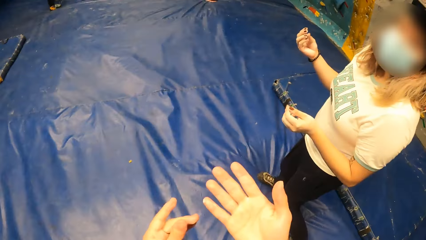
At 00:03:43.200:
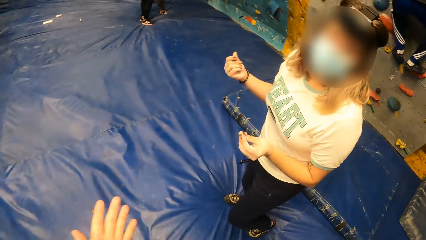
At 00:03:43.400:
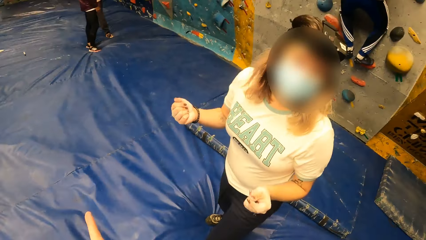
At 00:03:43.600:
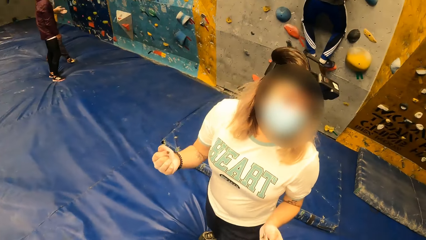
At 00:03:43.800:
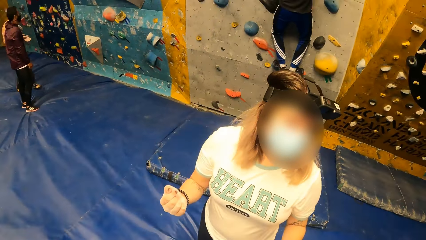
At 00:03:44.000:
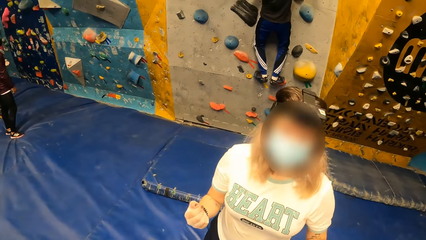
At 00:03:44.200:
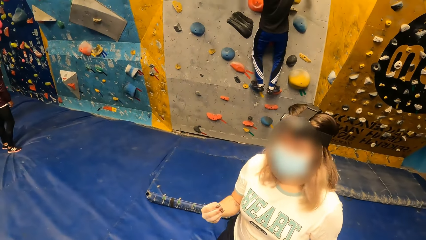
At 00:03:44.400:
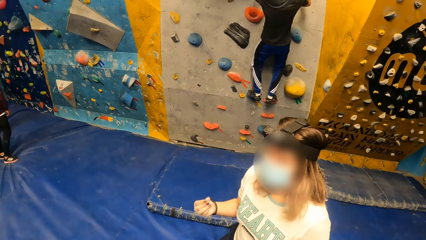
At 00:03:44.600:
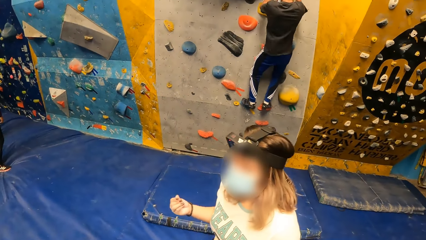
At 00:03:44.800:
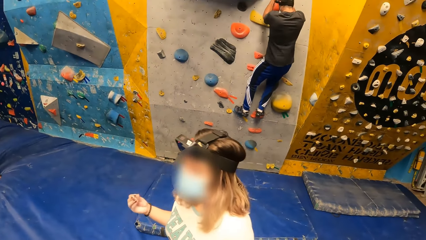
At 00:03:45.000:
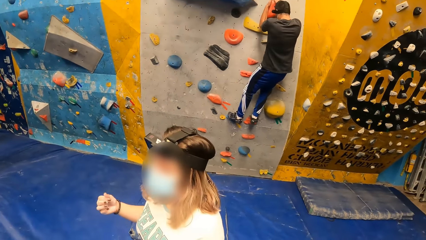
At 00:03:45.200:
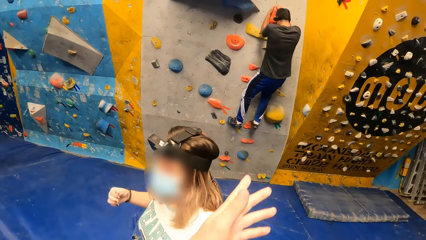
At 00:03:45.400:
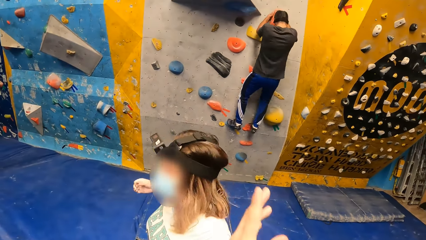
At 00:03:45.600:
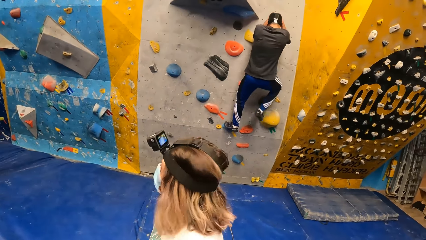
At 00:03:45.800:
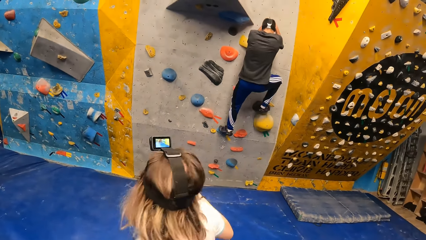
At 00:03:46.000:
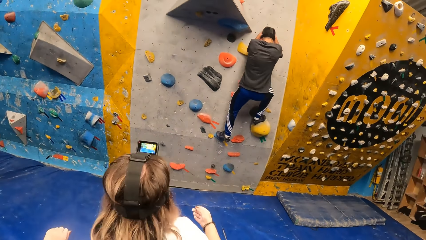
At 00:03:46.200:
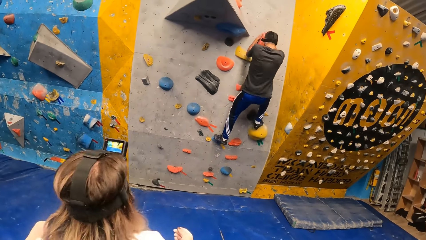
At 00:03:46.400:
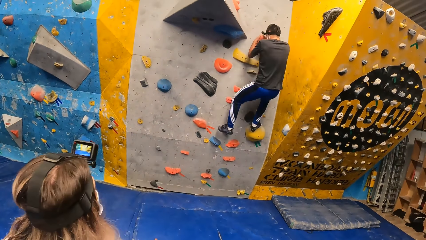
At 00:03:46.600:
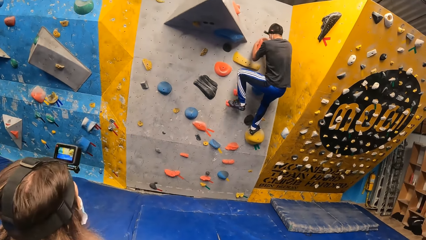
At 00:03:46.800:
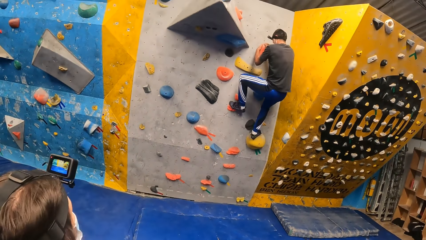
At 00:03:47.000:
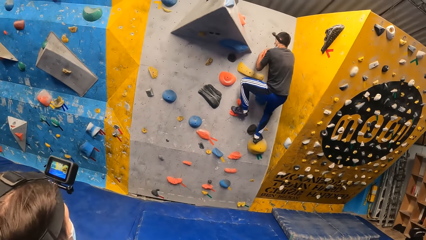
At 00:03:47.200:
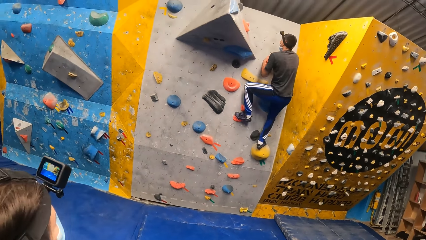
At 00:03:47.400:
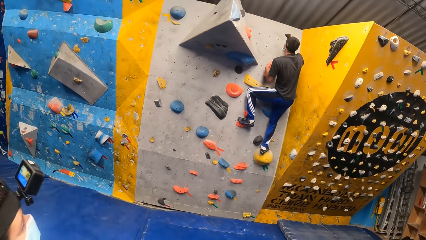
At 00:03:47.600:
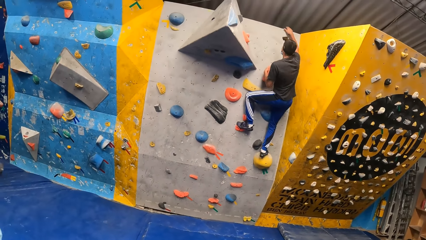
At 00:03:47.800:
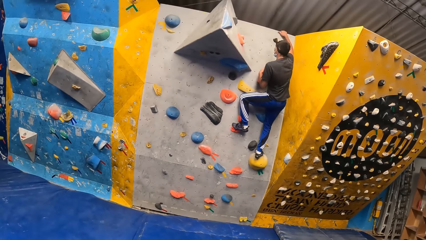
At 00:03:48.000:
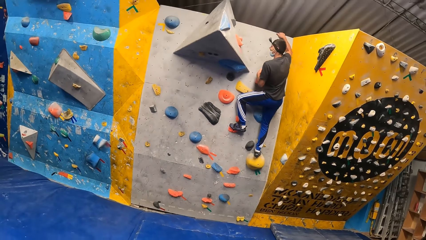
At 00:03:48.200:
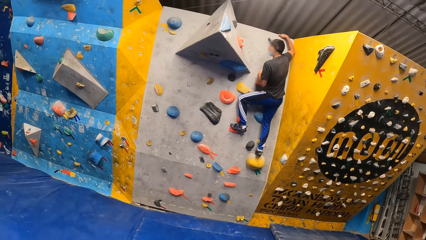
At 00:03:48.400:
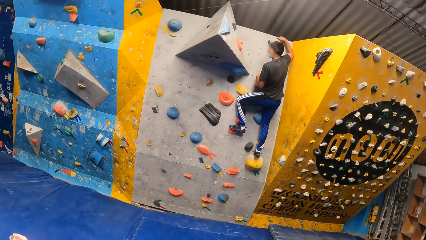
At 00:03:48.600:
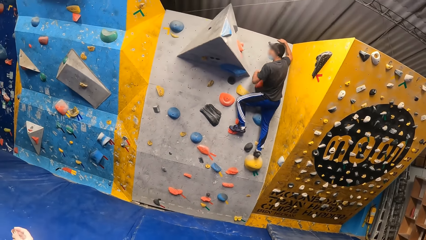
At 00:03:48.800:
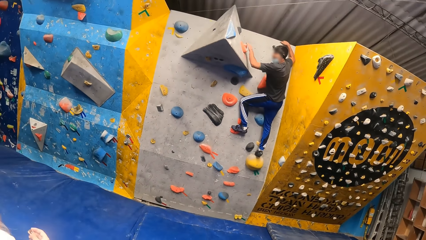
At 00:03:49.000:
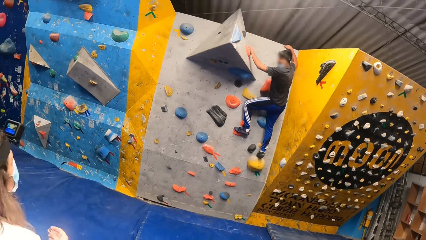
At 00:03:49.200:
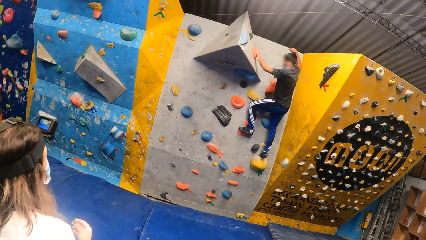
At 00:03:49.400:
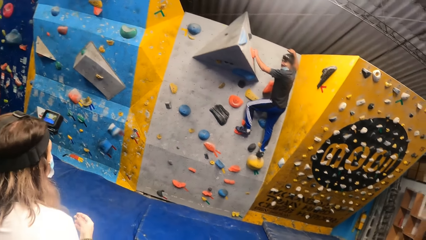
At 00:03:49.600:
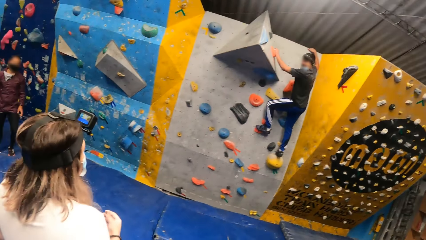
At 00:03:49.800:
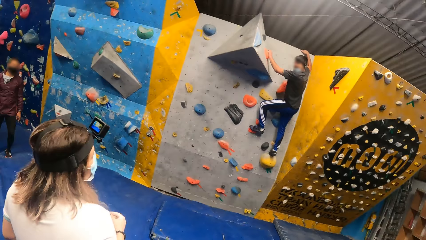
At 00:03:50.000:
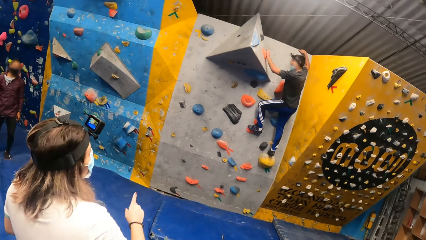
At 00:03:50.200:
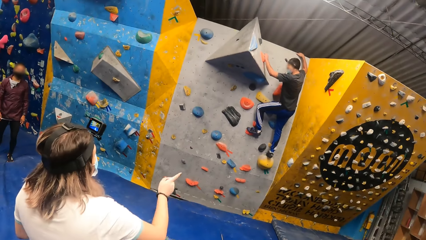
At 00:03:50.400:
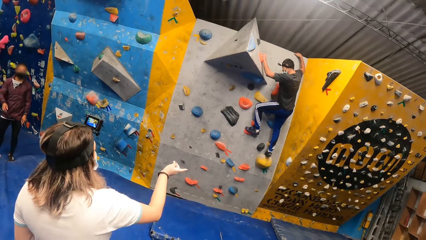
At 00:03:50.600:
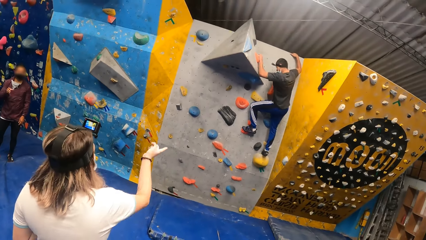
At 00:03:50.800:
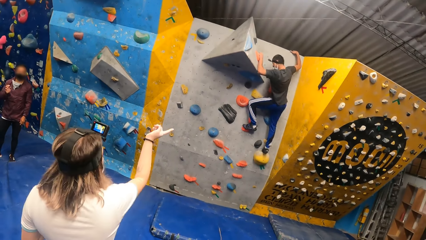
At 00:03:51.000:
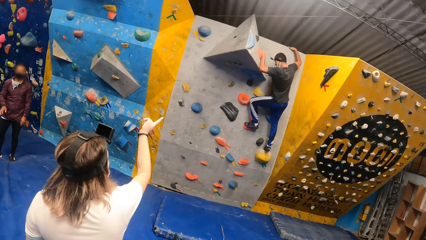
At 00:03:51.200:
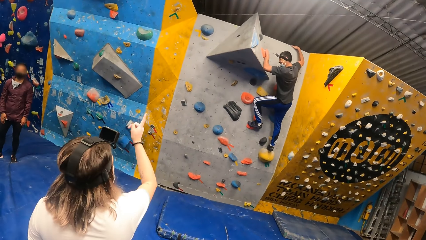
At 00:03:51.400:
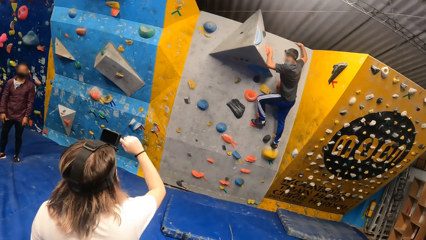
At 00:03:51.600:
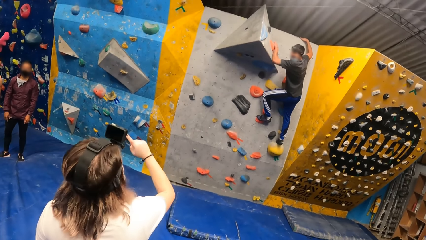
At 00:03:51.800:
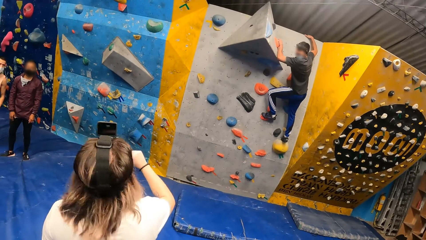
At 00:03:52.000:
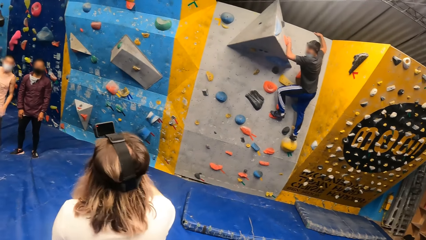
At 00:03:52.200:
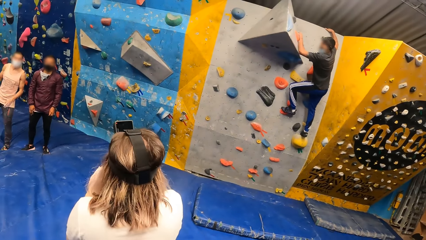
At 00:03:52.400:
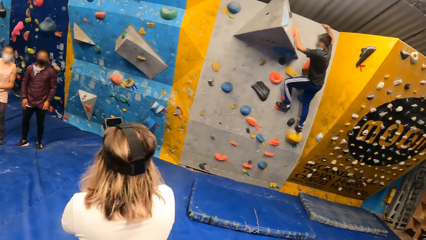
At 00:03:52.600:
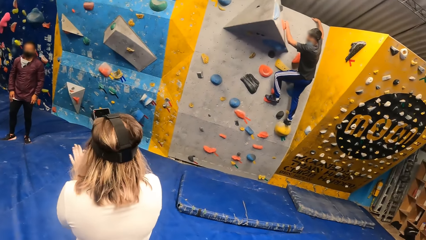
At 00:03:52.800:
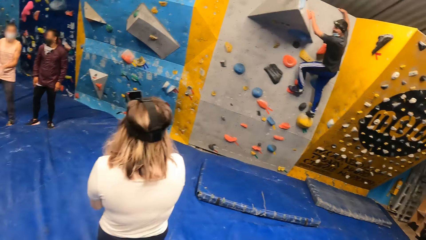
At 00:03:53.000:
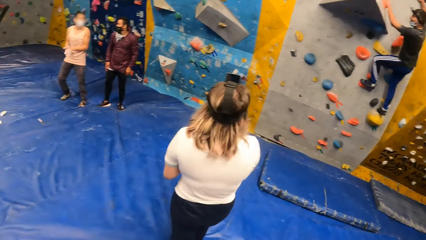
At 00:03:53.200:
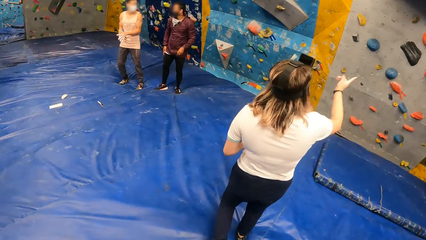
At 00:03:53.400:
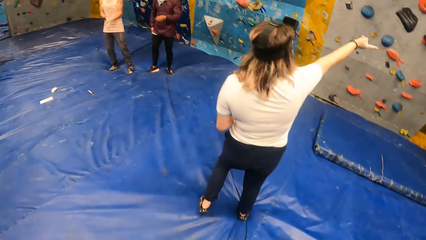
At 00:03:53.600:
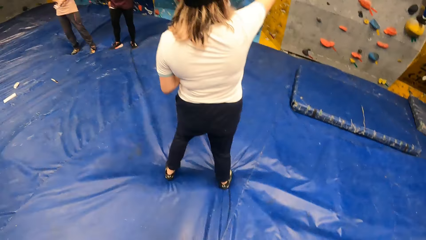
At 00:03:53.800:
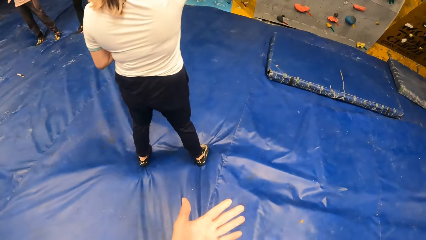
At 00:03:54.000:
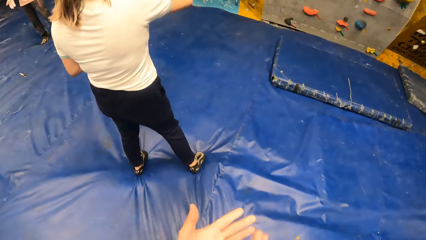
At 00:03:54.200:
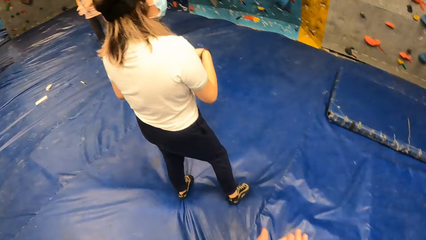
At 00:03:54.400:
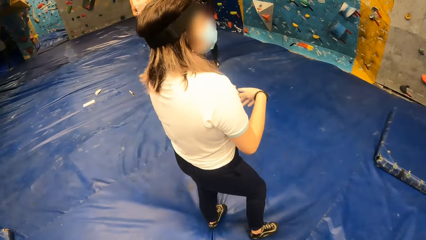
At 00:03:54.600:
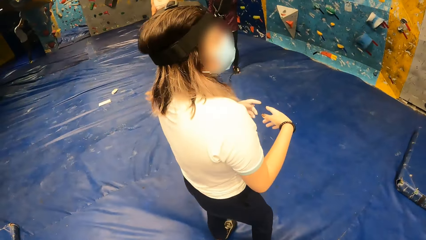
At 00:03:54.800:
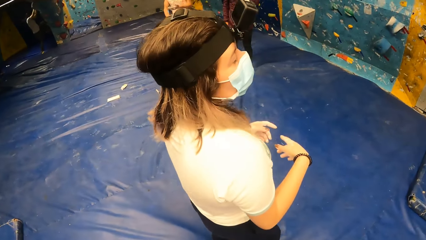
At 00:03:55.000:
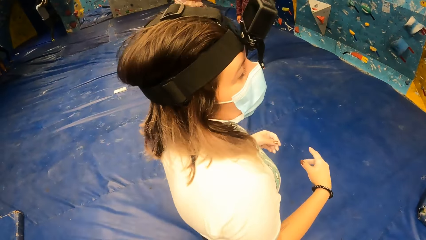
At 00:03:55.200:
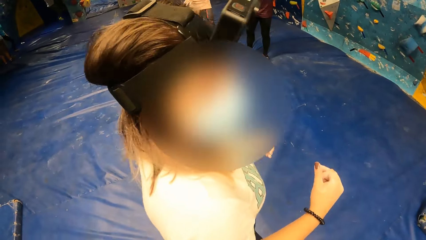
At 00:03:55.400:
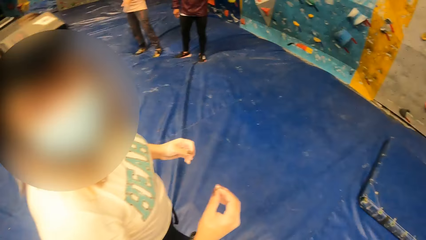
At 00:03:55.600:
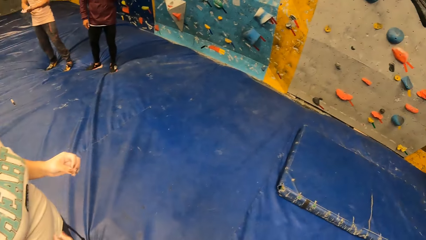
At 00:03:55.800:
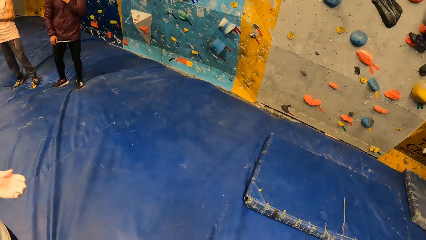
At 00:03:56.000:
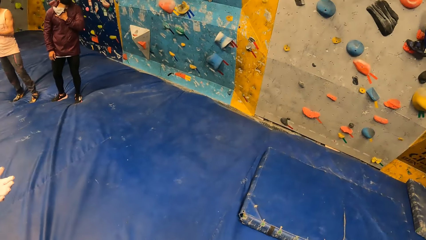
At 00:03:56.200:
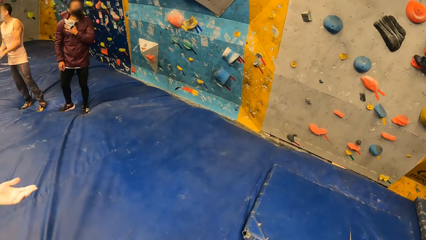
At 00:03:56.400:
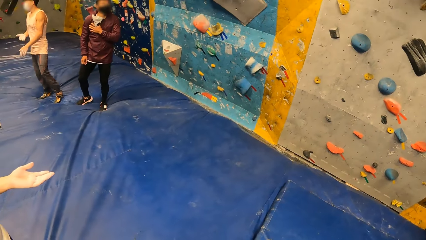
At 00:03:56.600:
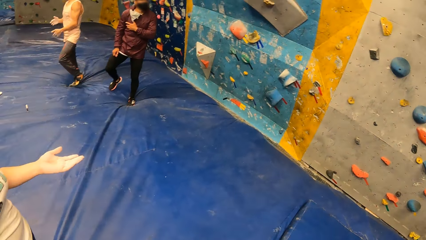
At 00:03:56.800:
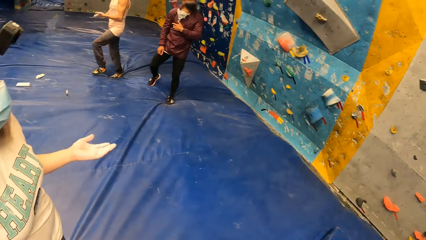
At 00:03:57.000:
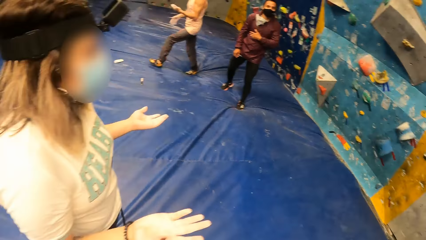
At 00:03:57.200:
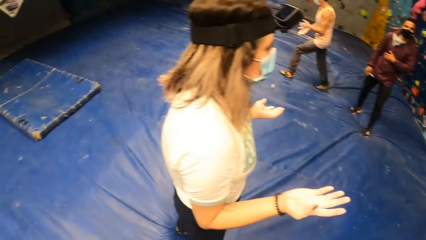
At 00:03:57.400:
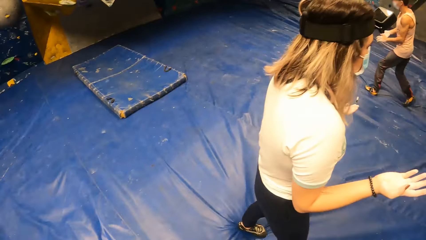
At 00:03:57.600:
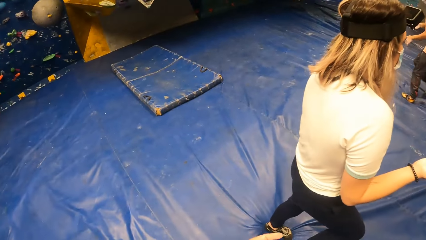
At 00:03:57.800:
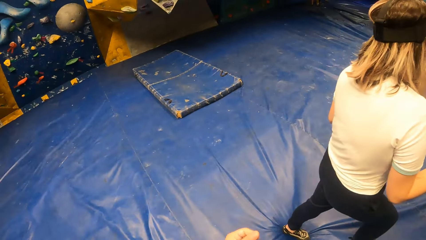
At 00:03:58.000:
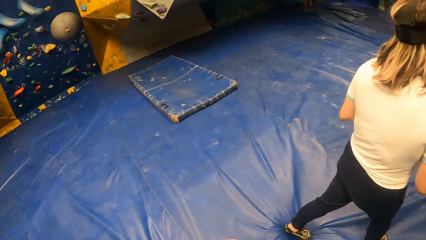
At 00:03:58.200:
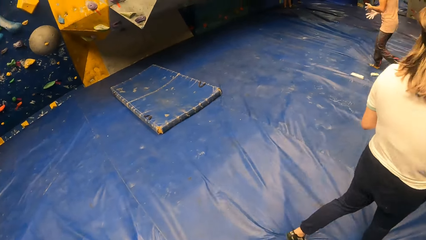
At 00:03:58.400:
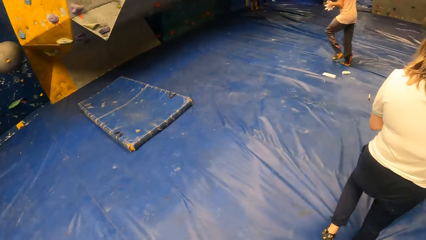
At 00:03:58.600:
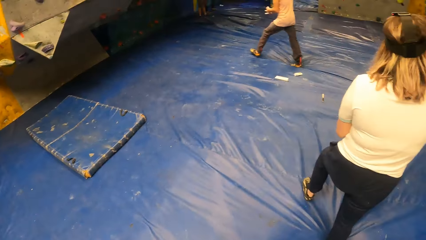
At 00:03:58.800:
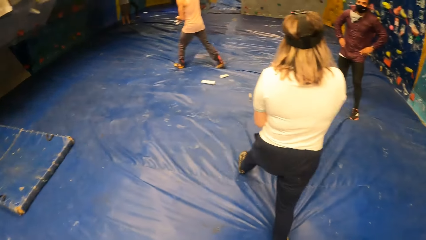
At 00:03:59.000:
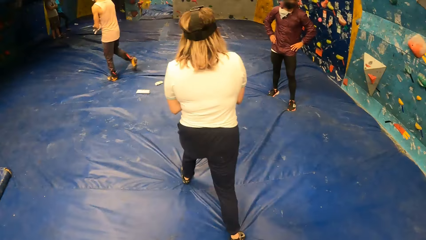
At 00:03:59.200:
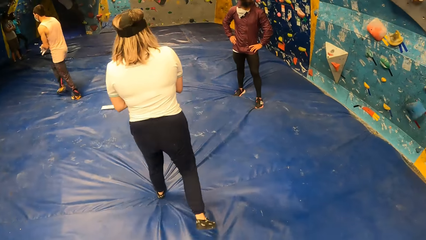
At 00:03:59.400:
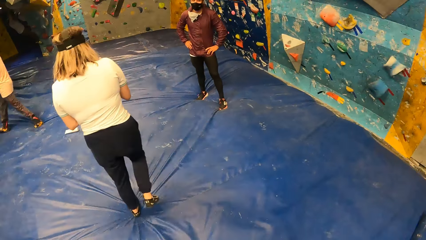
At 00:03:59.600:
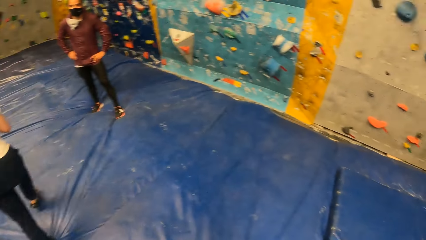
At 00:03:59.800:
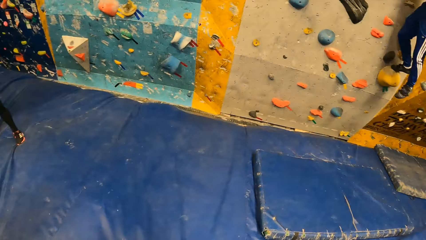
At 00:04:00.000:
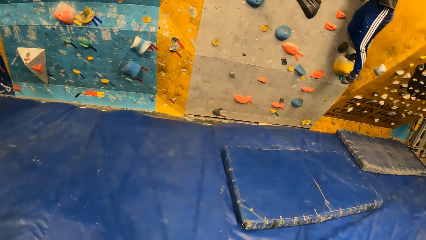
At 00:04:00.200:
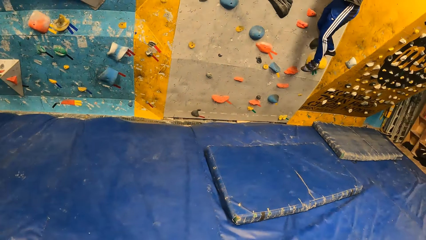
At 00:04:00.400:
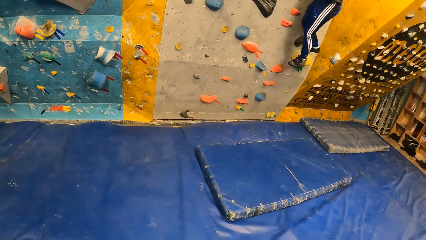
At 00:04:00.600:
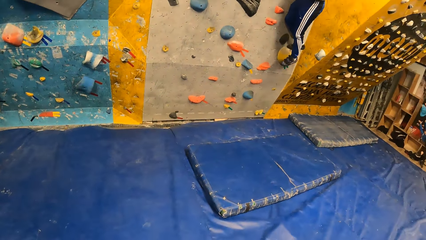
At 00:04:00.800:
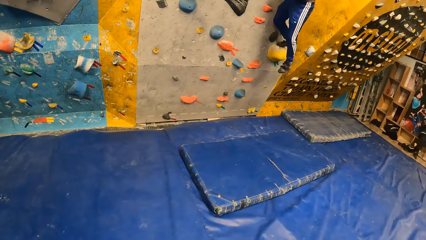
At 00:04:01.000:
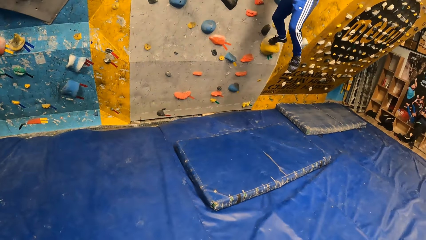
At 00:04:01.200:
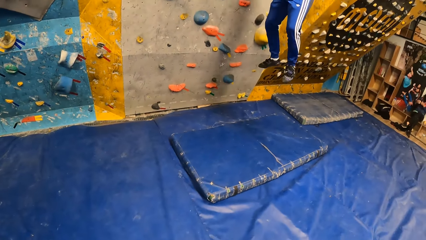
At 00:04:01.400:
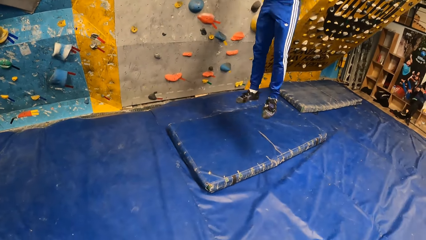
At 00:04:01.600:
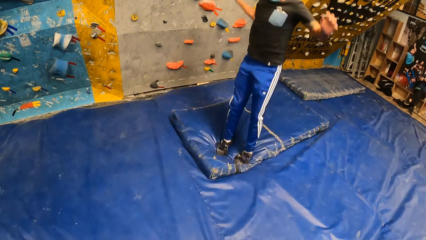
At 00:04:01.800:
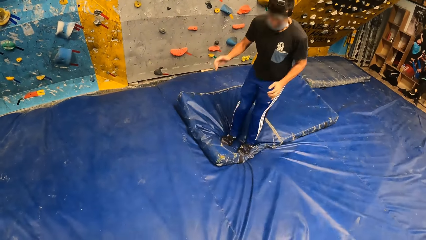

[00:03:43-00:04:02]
The camera wearer looks at their hands. They gesture with their hands and rub their hands. They look at the female. The female walks on the blue surface. The camera wearer gestures with their hands and points towards the climbing wall. The female looks at the climbing wall. The female turns. The camera wearer looks at the climbing wall. Another person climbs the wall. The camera wearer walks around the blue surface. The female points towards the climbing wall. The female gestures with her hands. The camera wearer looks around the climbing area at others. They look at their hands, gesture with their hand, and walk around the blue surface. The female stretches her hand. The female walks on the blue surface. The camera wearer walks around the blue surface. They look around the climbing area.
